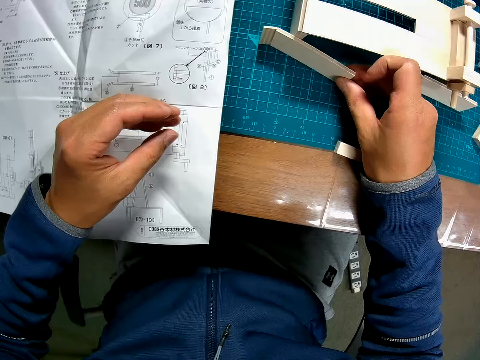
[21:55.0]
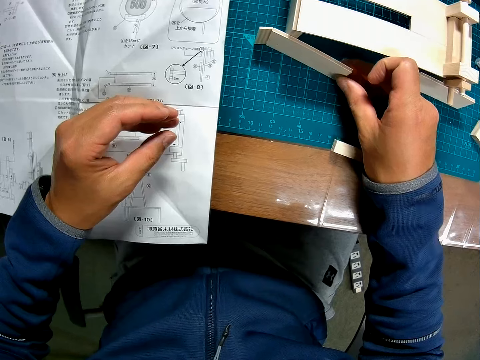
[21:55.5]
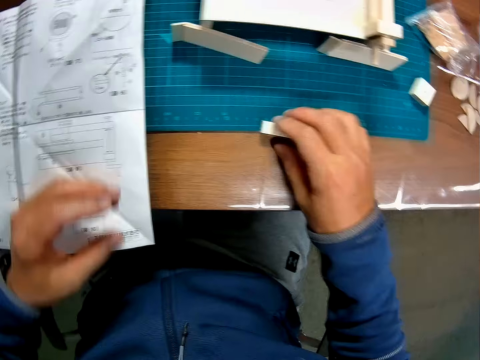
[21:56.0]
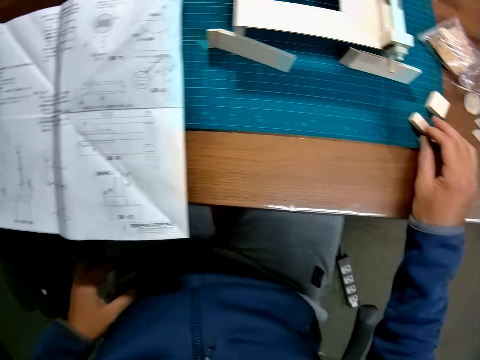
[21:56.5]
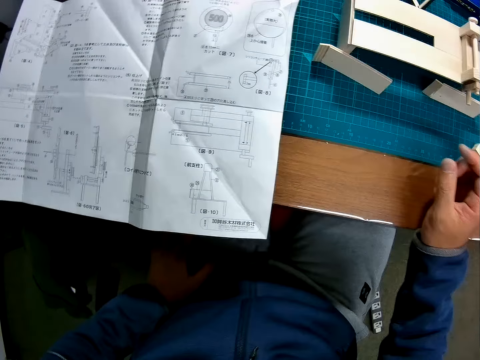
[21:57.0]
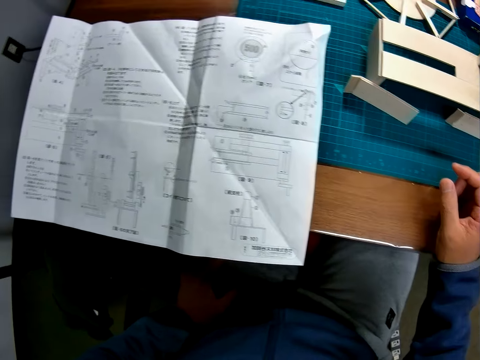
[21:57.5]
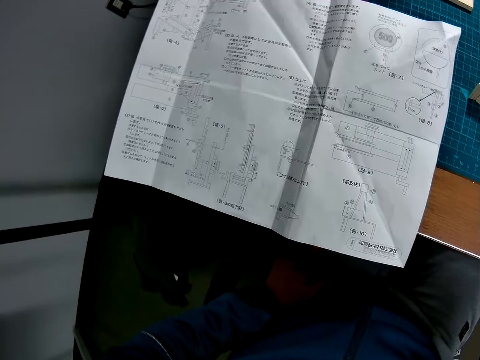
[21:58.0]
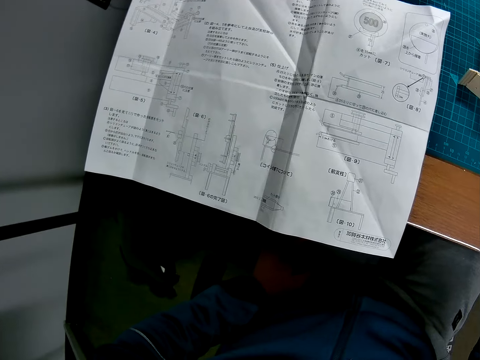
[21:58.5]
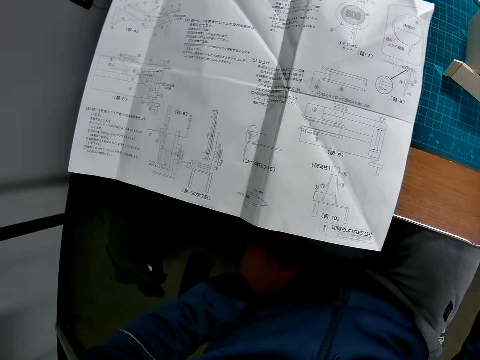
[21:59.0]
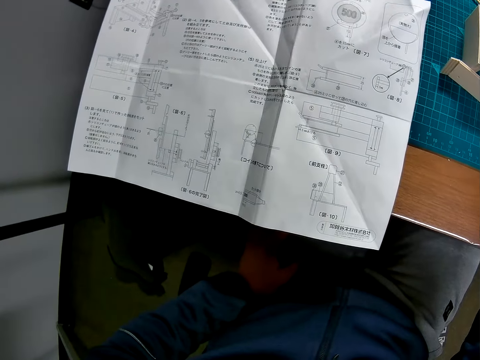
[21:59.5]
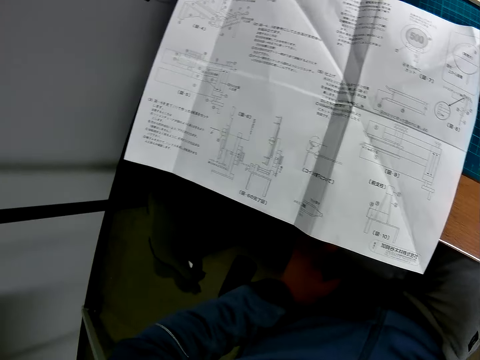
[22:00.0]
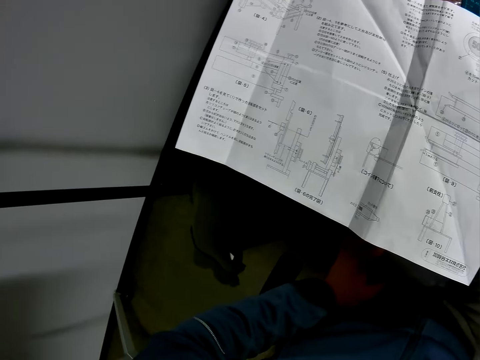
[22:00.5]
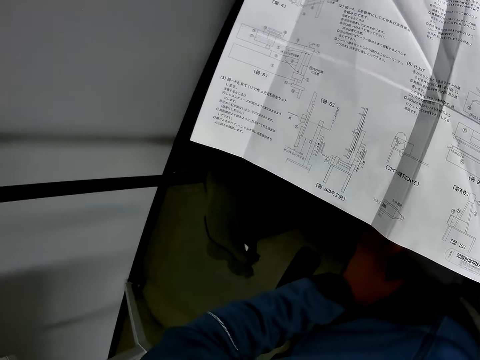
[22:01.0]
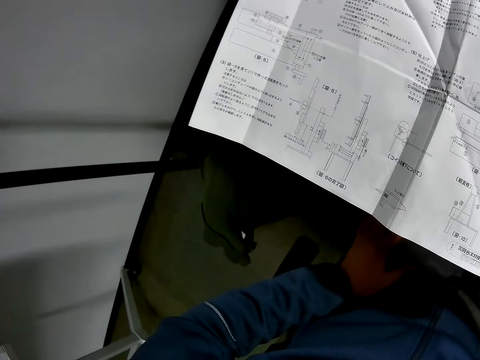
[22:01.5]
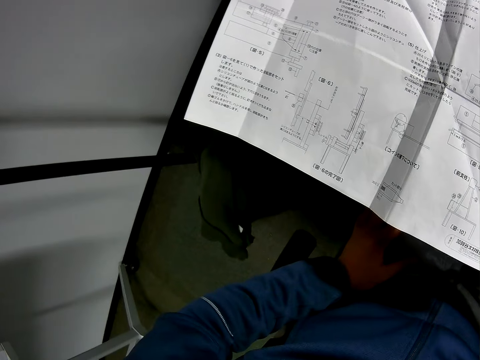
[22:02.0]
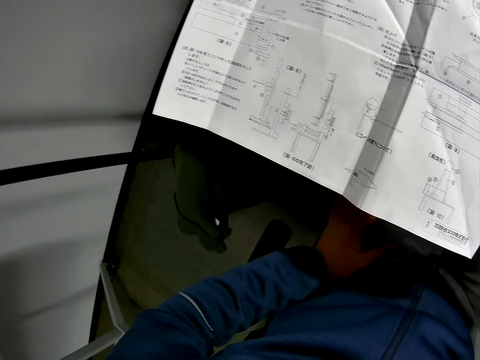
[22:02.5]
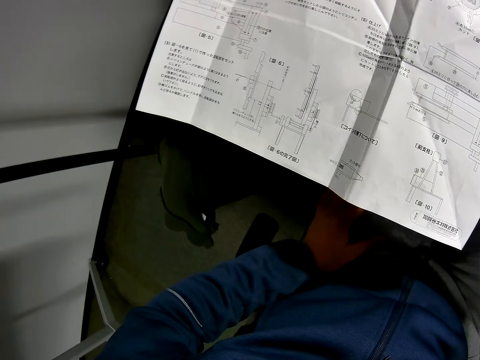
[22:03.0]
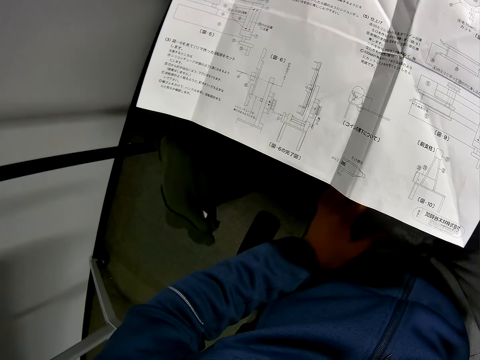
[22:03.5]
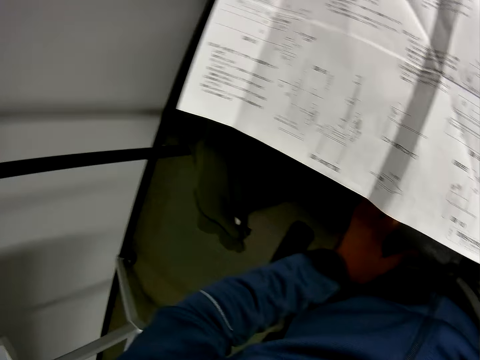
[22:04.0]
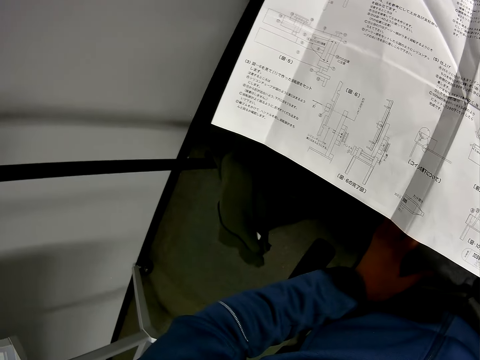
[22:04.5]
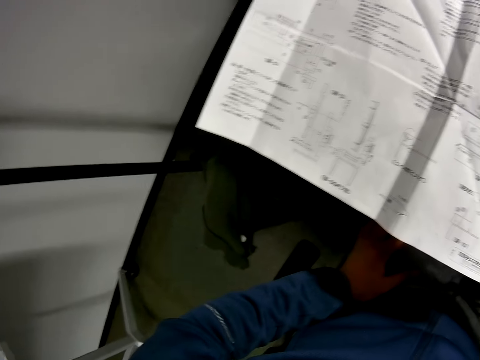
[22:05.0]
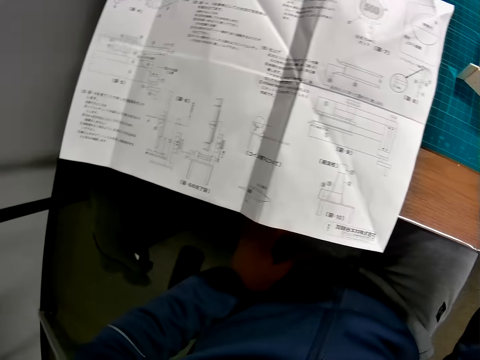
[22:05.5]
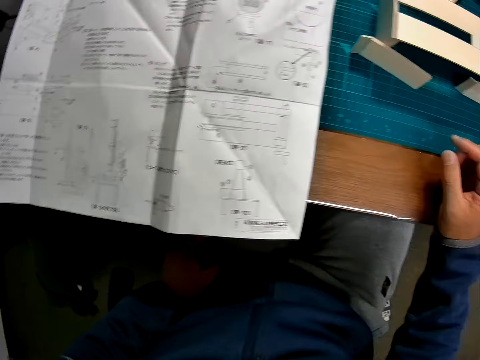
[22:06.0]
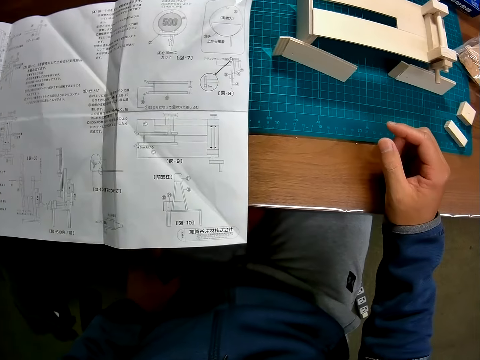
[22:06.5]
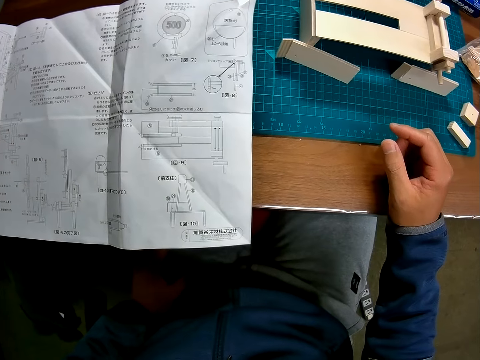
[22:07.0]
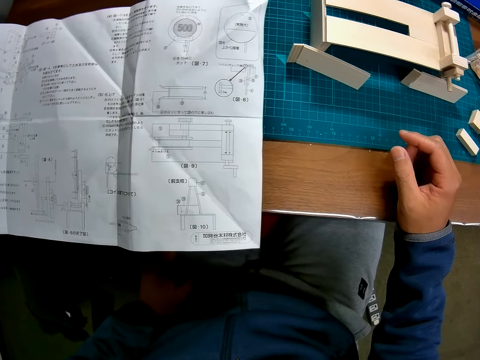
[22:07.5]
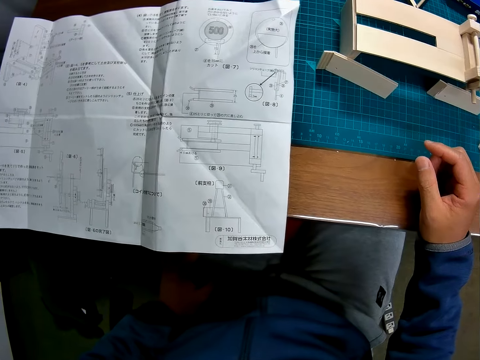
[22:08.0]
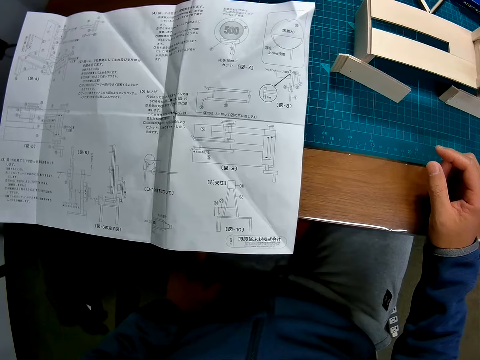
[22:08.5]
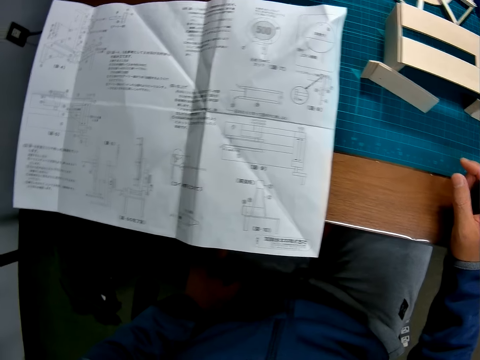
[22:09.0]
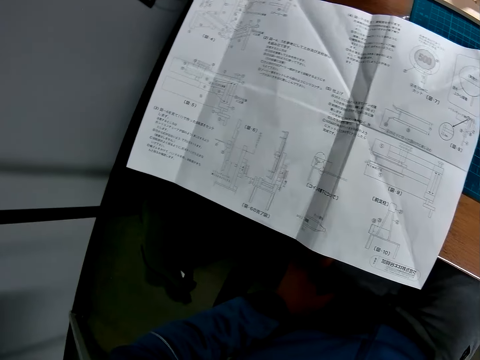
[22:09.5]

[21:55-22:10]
The camera wearer puts the model part on the cutting mat. They pick up the model piece. They adjust the position of another piece on the table. They put the model piece on the cutting mat. They look at the blueprint.

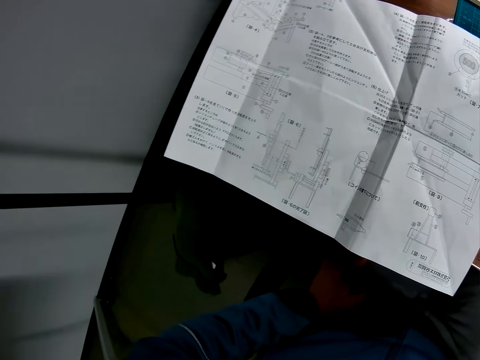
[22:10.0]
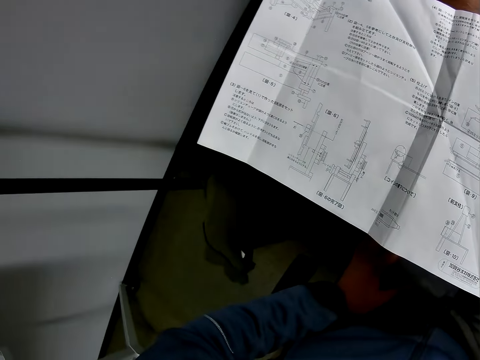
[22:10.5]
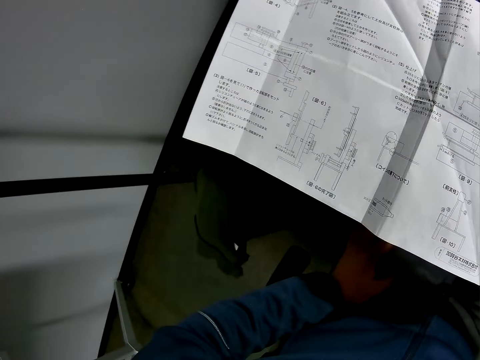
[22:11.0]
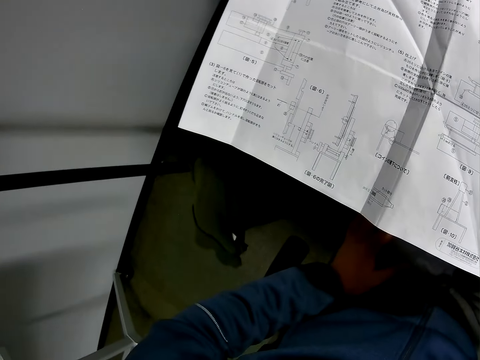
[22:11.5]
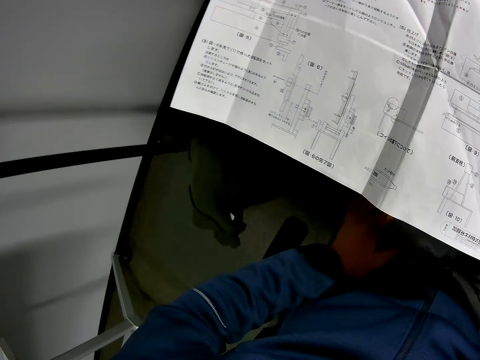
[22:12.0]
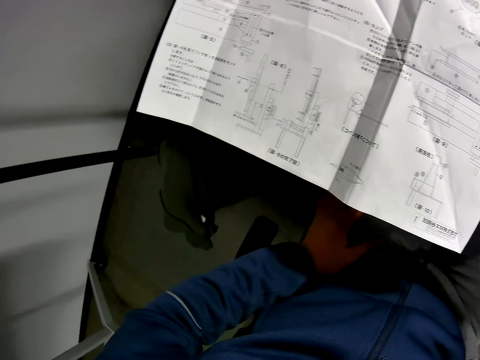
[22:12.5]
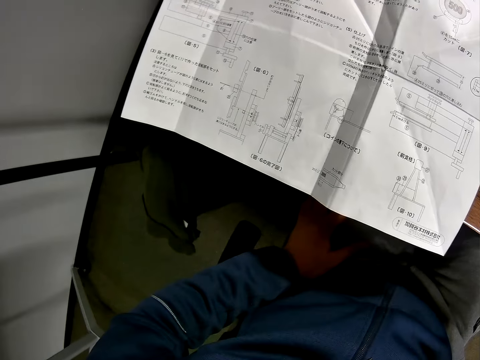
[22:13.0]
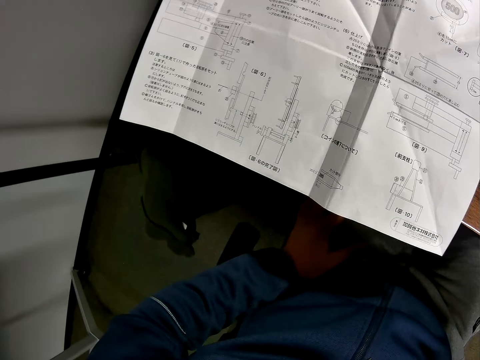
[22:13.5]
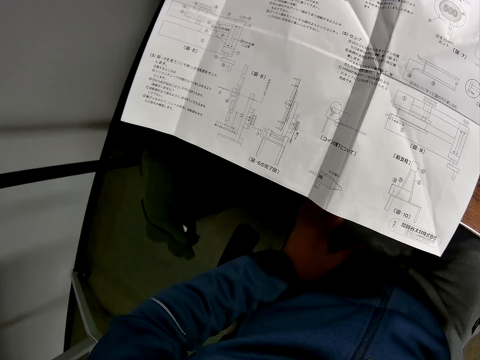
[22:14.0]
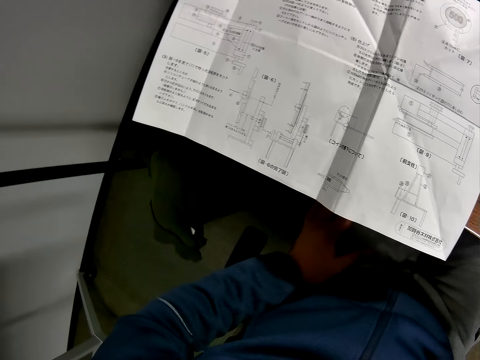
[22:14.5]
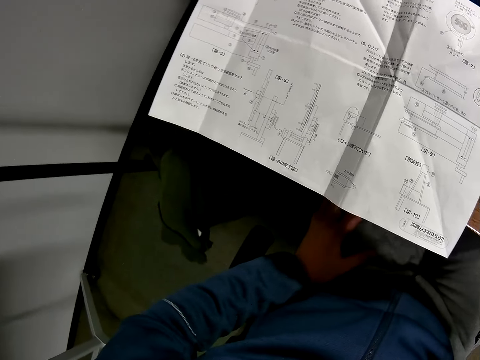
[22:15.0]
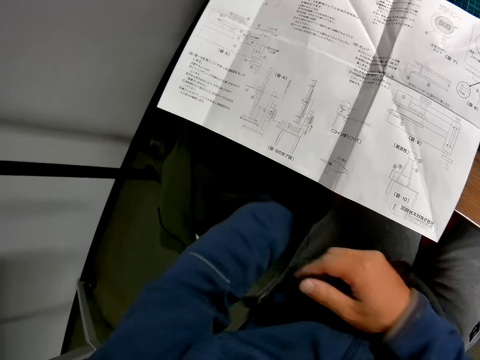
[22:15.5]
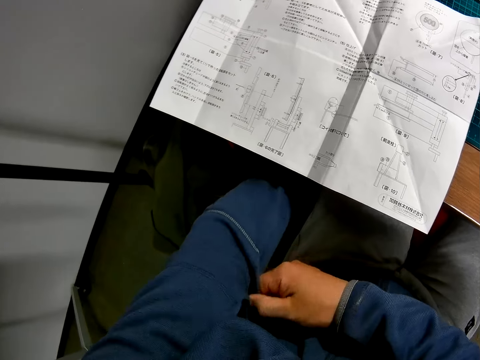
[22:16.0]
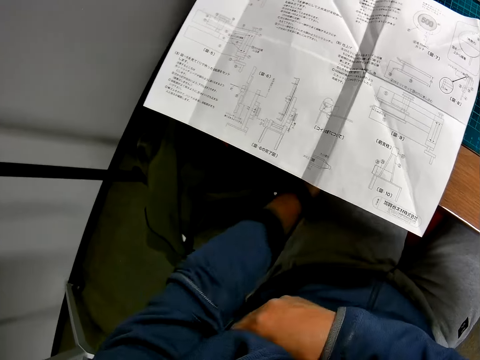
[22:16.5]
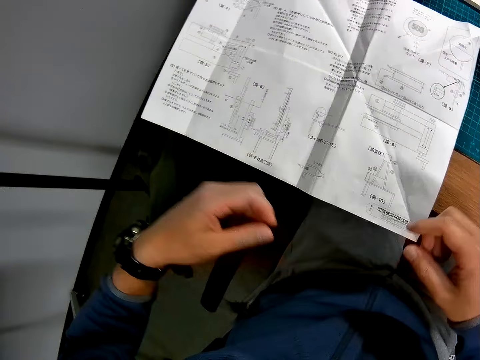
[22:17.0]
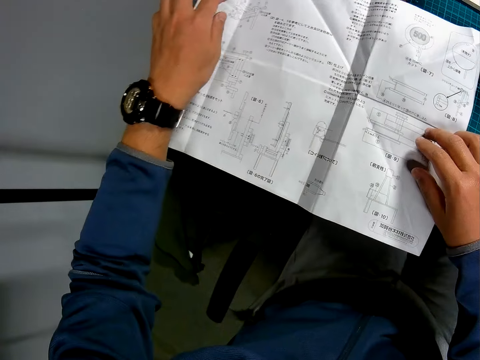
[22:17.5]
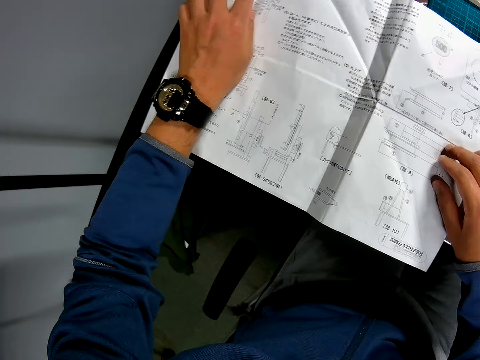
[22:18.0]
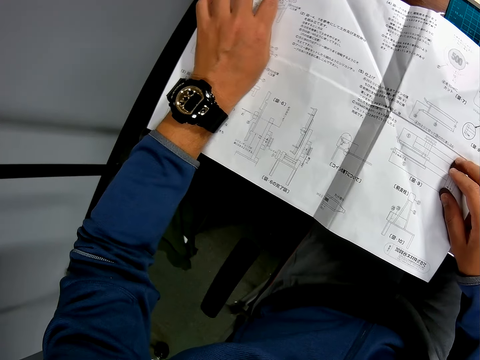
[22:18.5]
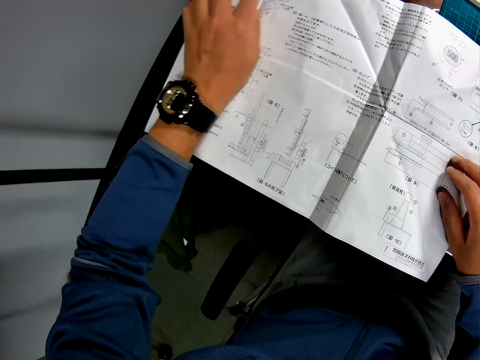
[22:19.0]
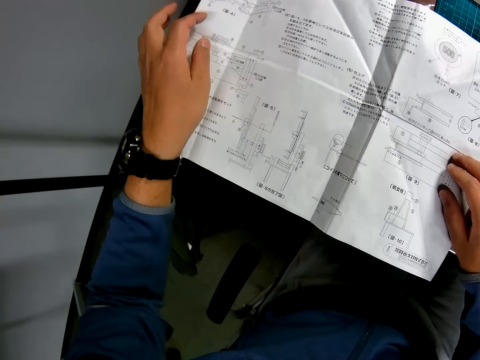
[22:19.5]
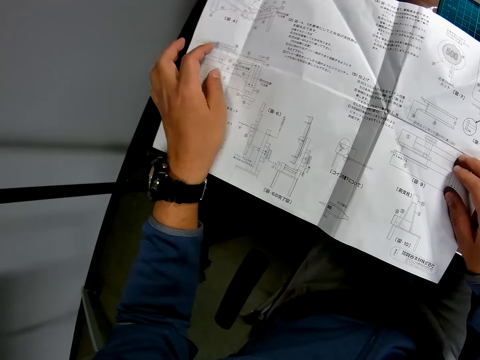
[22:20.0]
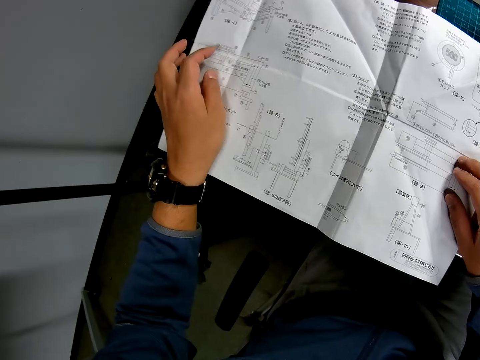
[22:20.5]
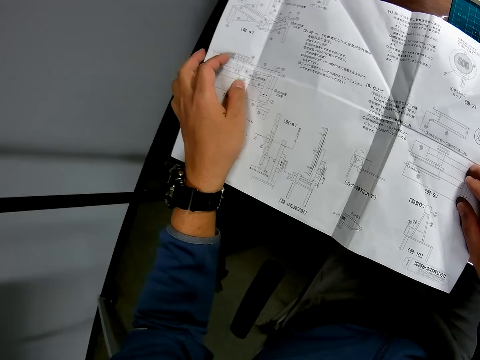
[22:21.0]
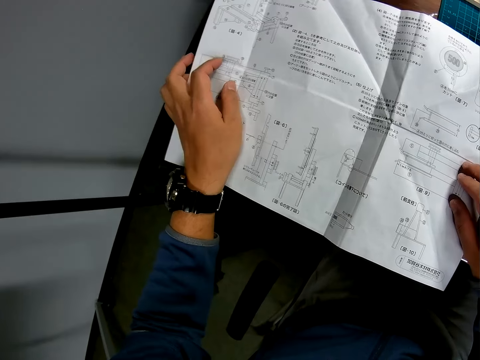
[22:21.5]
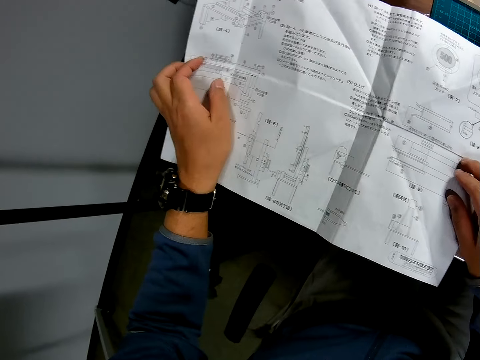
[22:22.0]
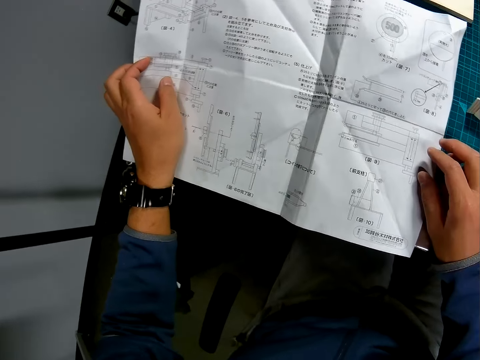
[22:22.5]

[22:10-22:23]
The camera wearer rolls his sleeves. He moves the hands. He places his hands on the blueprint, reads the blueprint and picks up the blueprint with his left hand.
